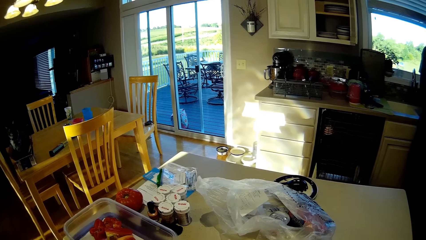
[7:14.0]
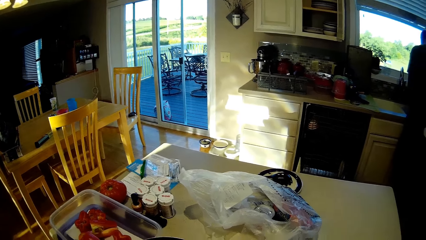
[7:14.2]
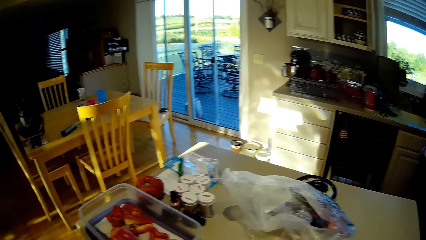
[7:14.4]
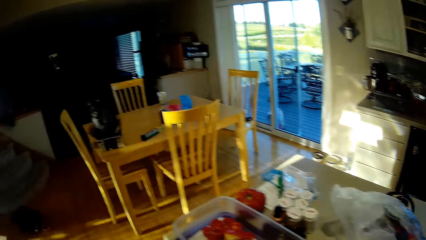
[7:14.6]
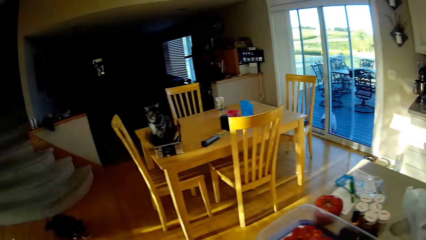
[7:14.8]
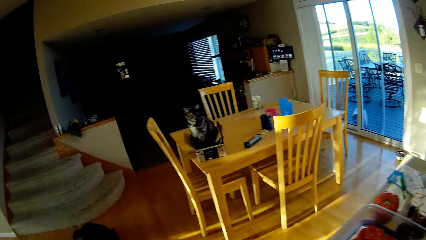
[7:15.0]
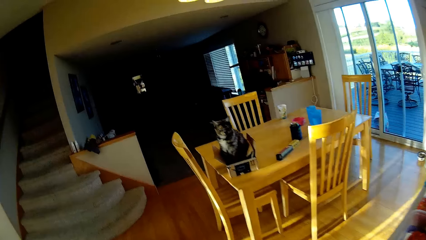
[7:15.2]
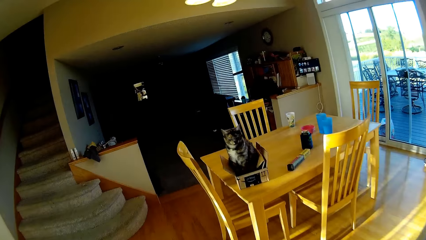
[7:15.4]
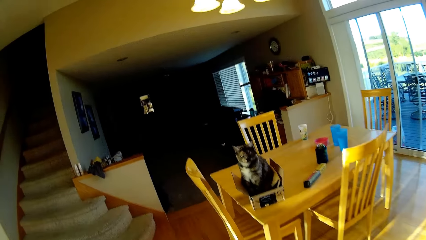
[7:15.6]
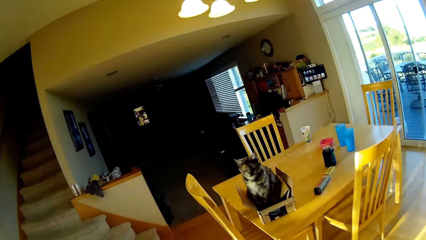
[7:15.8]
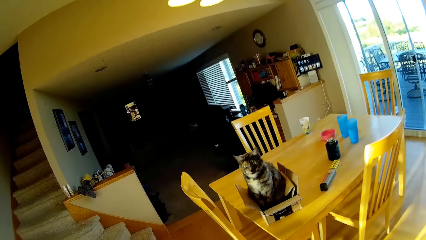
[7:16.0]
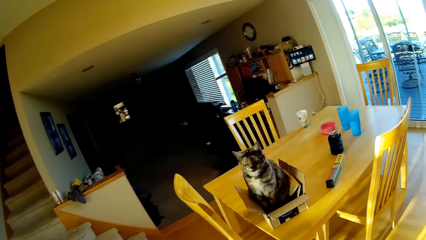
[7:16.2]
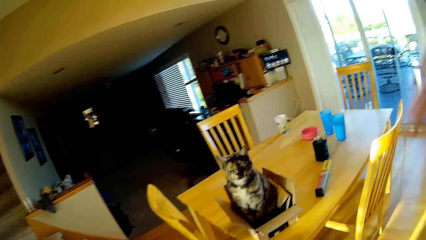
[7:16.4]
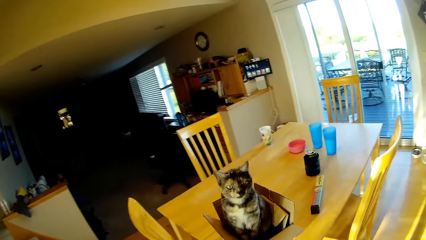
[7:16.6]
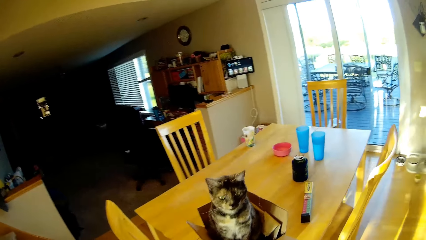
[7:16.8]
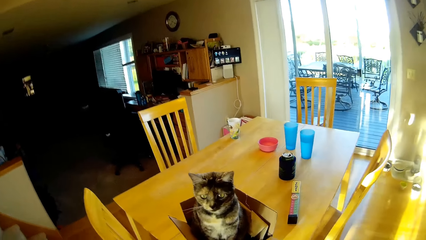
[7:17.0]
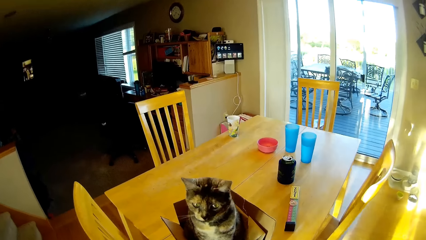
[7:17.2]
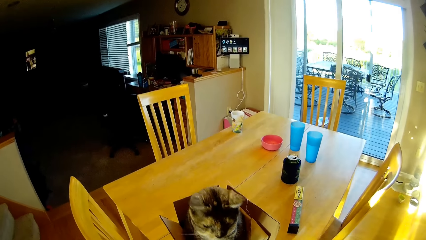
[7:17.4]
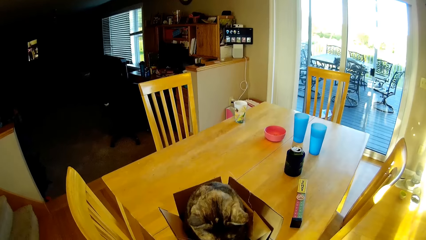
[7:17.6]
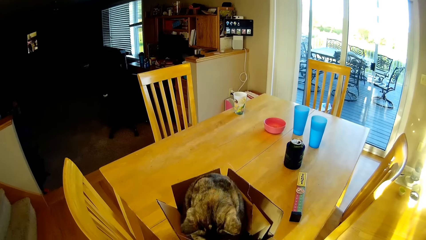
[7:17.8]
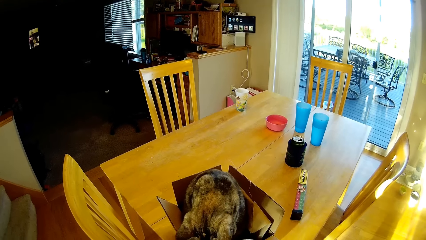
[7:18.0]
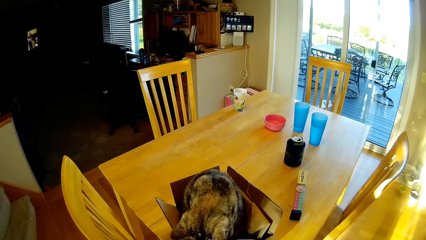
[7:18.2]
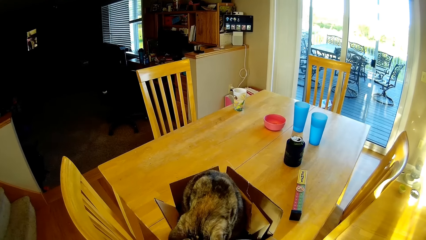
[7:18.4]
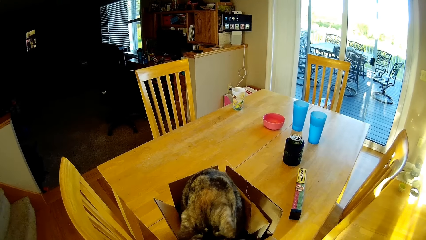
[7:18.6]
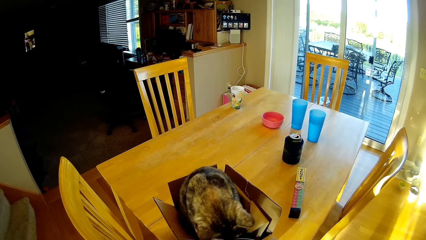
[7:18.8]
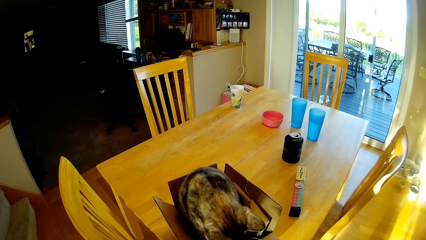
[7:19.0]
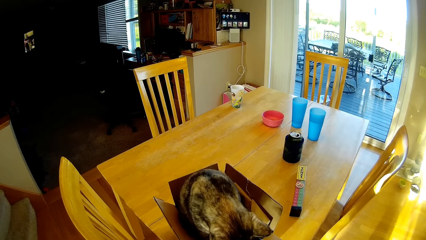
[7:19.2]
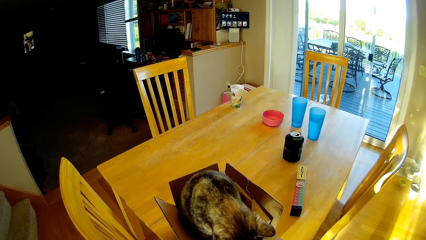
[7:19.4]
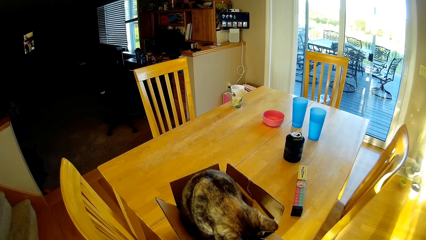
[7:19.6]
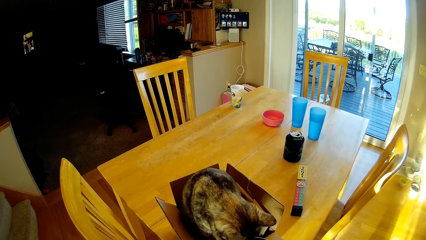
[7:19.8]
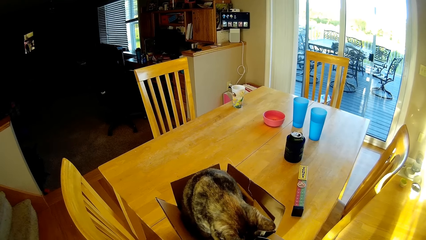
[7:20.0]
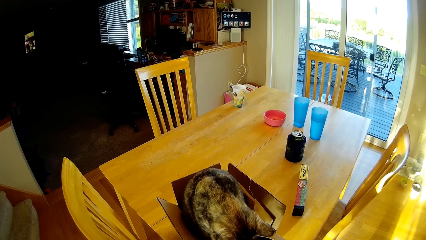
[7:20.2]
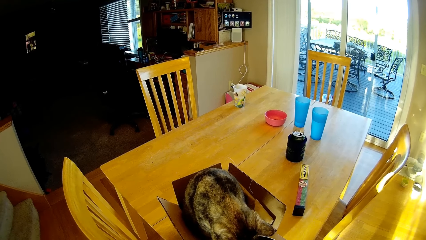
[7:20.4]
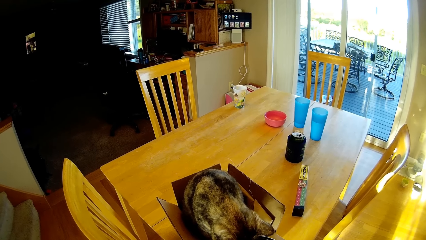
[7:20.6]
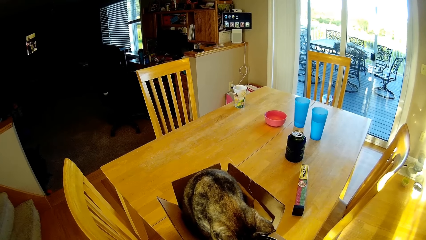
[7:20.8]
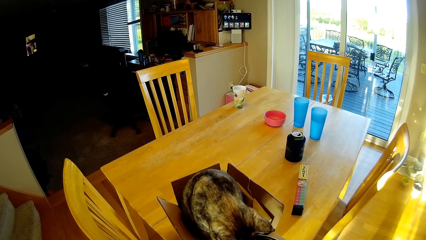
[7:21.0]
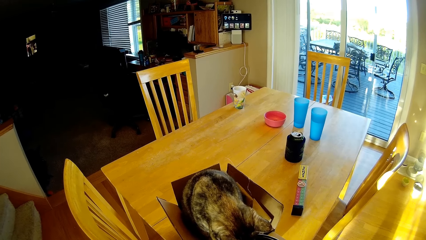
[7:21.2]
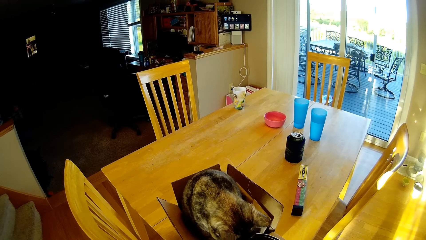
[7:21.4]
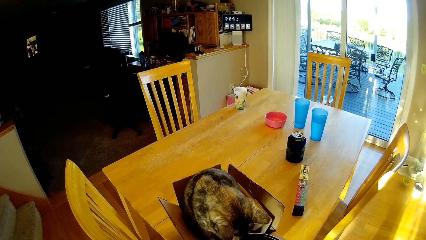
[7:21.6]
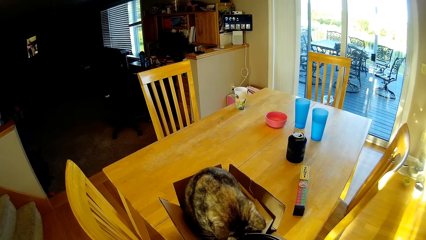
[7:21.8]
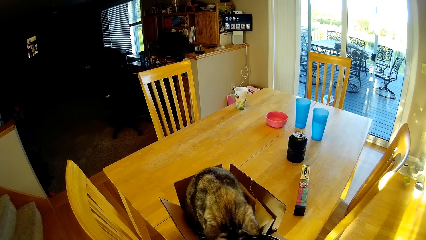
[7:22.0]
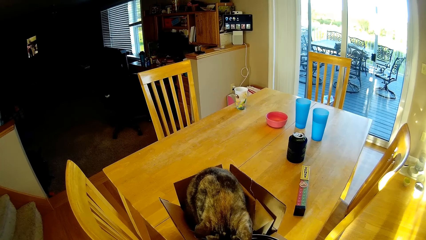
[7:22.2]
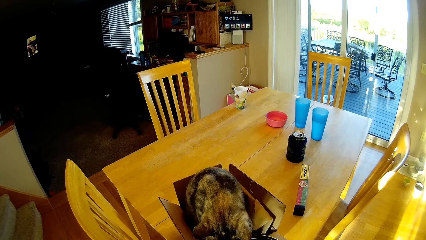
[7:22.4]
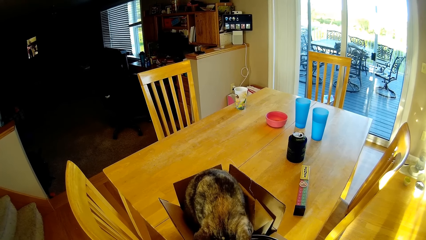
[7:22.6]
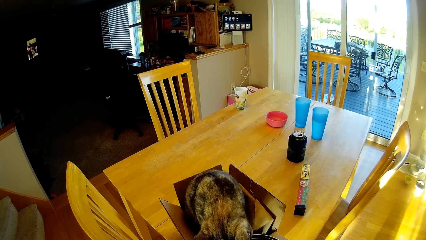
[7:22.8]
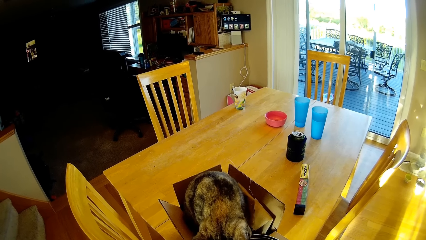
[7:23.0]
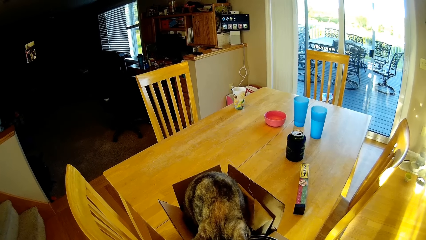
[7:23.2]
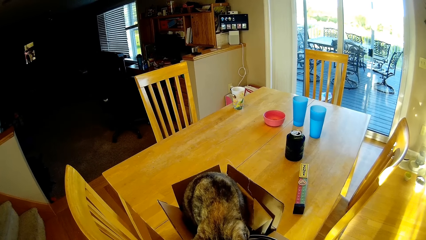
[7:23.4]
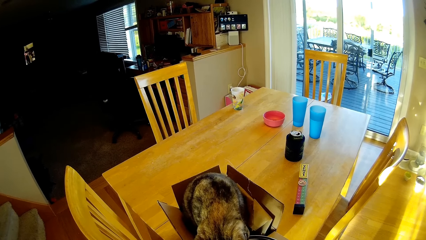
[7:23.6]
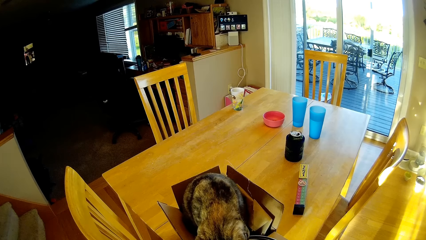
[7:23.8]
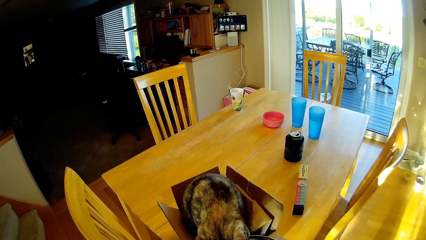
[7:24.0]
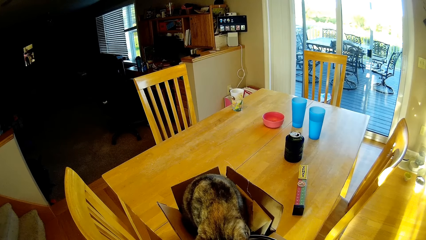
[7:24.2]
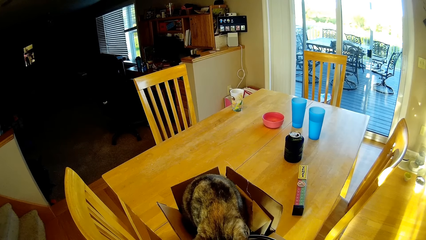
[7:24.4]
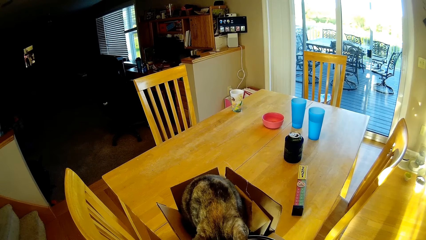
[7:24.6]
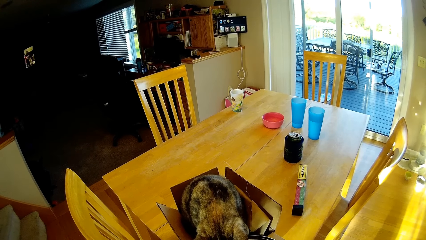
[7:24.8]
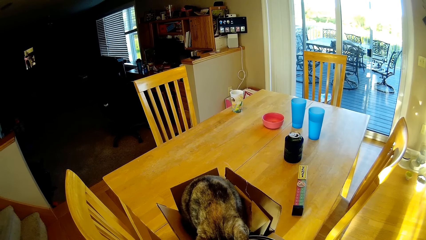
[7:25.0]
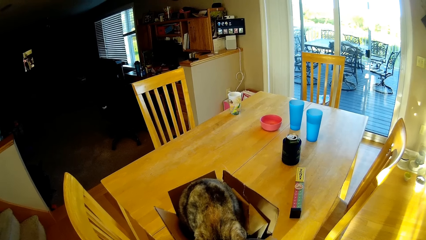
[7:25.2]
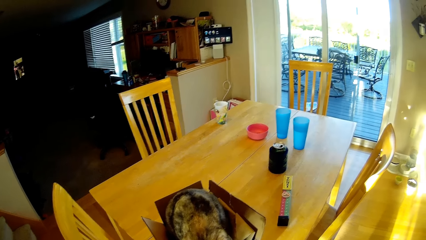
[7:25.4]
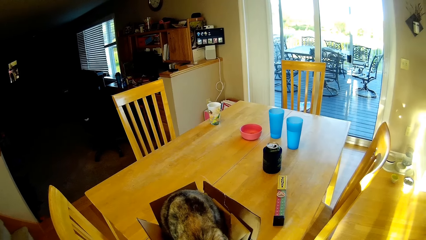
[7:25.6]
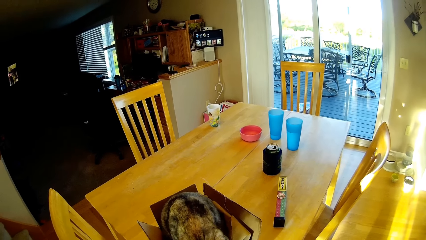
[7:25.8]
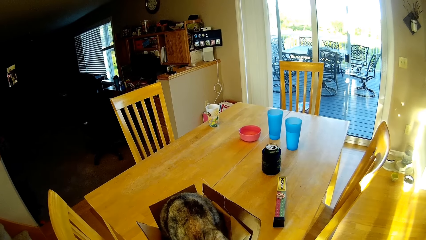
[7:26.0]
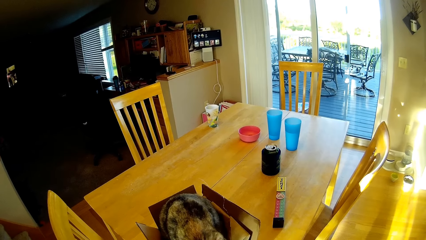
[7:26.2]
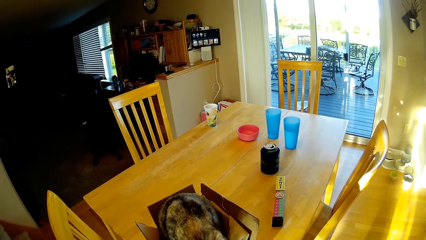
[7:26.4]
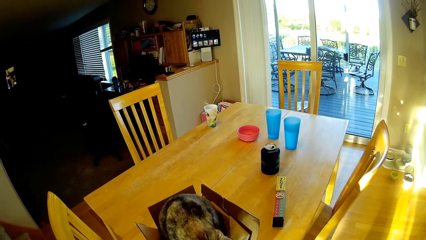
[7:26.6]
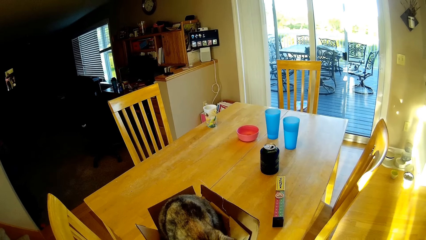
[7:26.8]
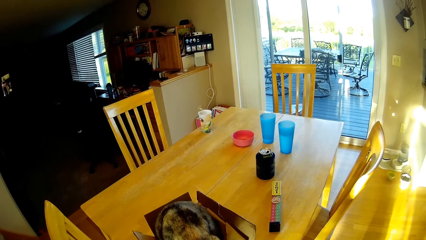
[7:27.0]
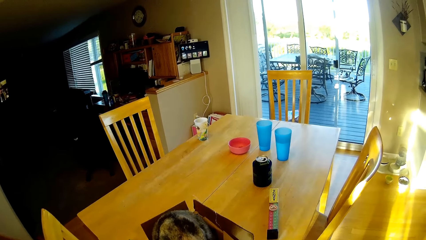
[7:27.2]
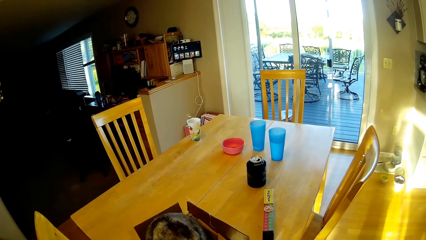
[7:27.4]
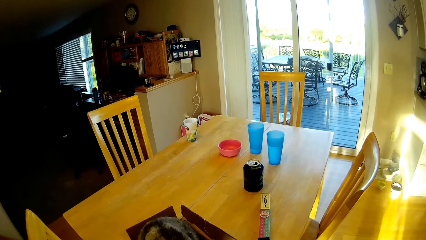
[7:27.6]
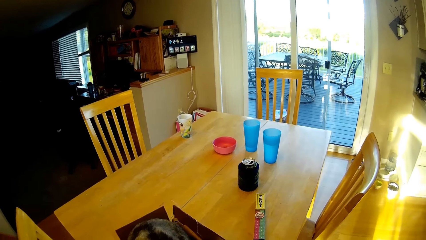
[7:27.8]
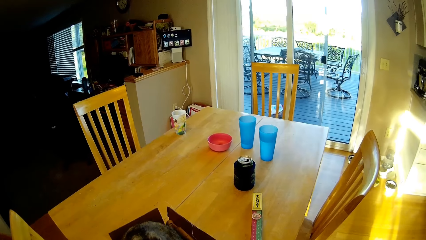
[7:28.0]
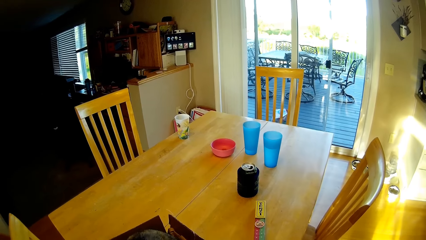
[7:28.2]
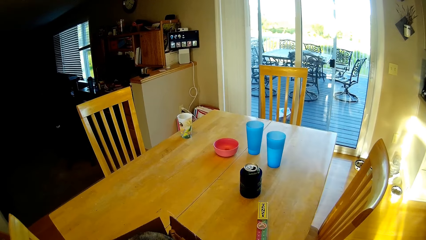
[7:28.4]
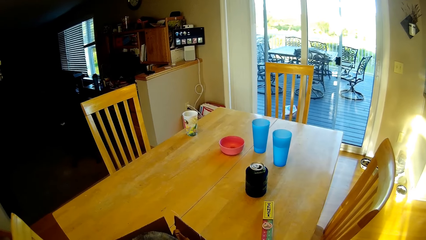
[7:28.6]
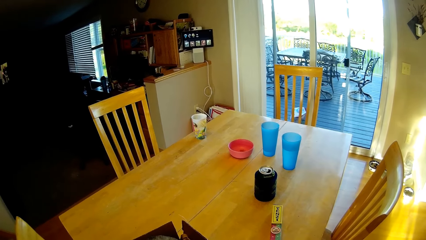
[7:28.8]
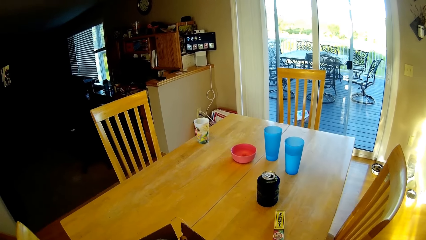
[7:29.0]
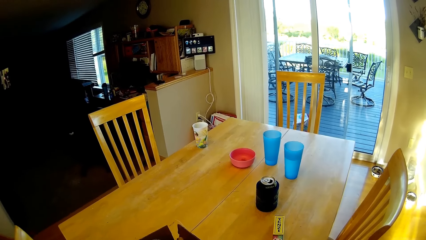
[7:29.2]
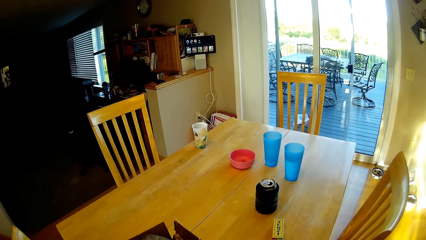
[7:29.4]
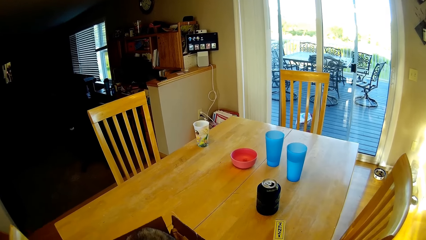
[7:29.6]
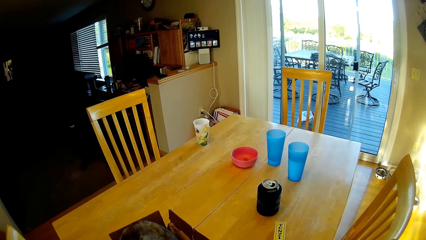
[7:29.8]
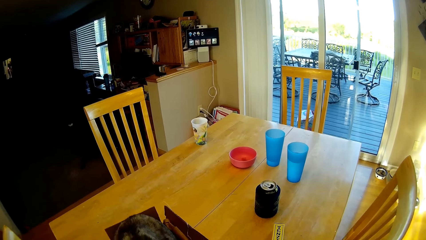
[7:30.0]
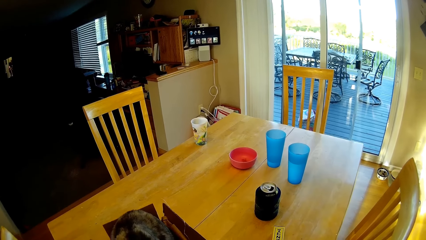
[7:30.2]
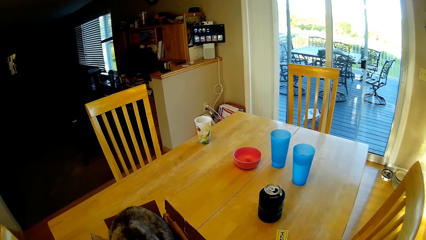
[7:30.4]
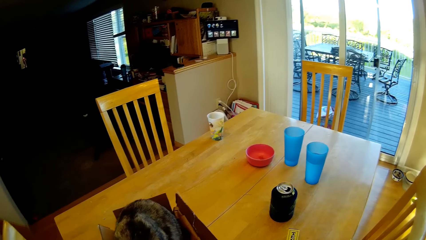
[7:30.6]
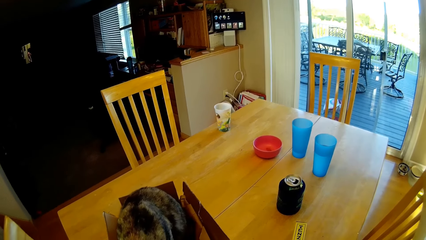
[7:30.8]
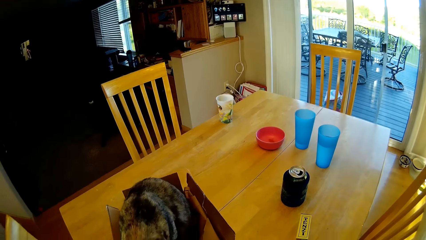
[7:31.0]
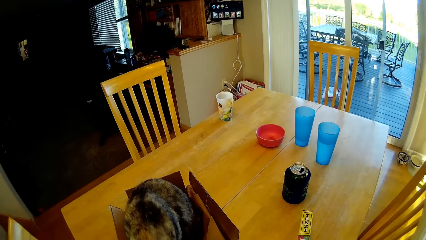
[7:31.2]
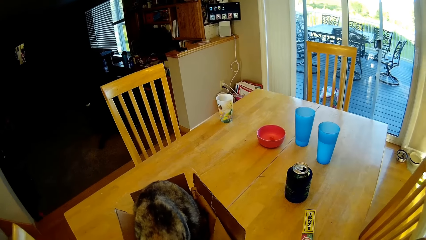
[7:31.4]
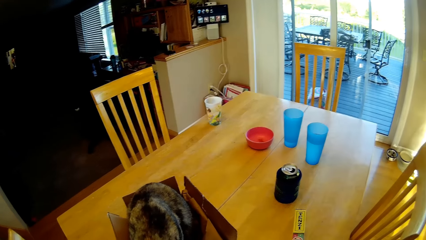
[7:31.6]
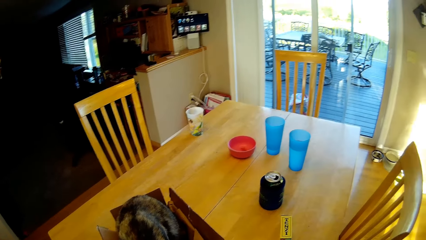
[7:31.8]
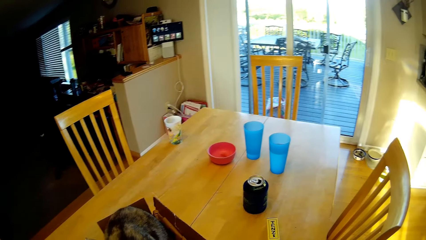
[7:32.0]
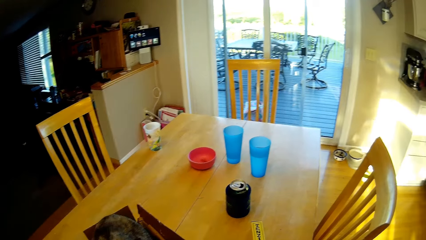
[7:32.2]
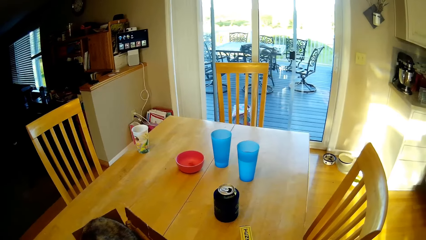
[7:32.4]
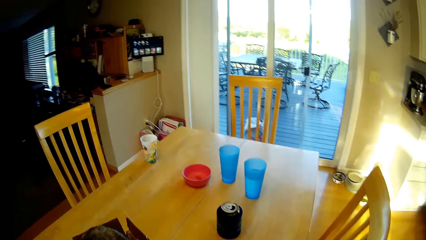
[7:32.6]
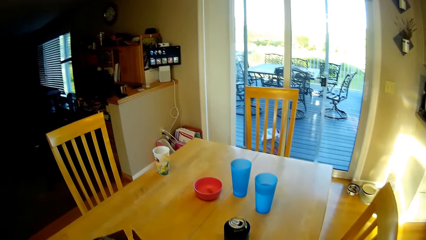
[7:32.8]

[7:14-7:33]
The camera wearer walks around. They give food to the cats. They look around. They push the box with a cat inside.
